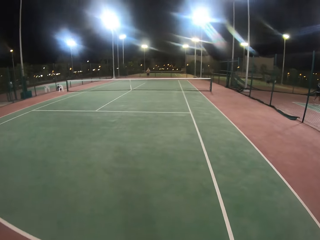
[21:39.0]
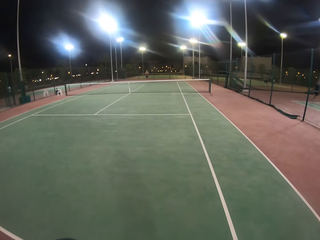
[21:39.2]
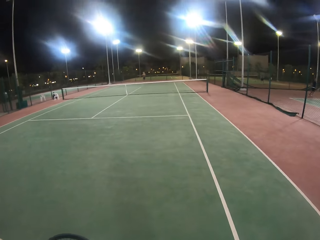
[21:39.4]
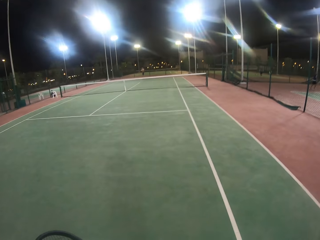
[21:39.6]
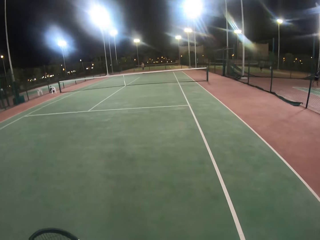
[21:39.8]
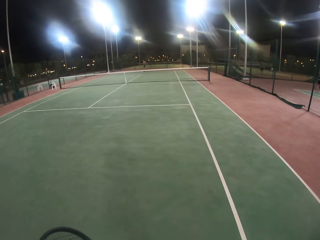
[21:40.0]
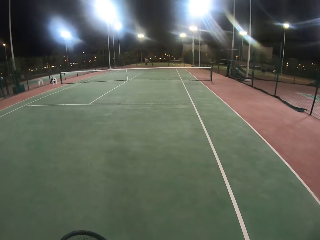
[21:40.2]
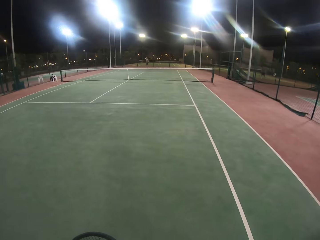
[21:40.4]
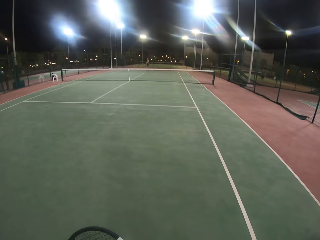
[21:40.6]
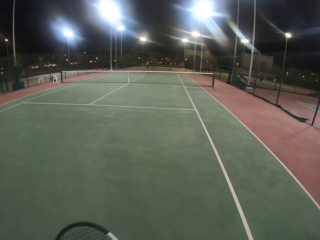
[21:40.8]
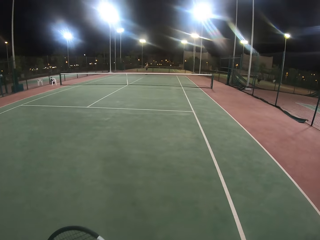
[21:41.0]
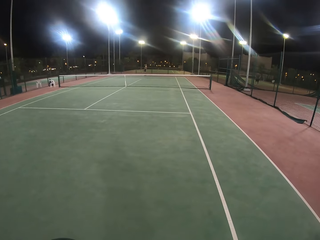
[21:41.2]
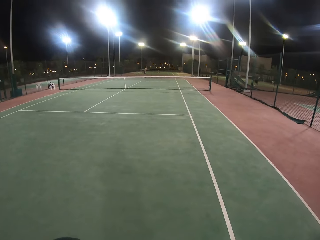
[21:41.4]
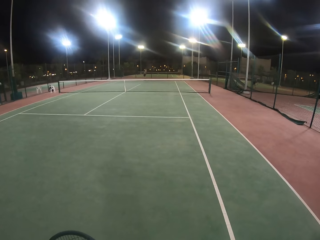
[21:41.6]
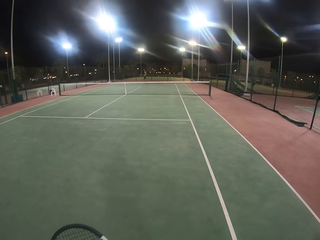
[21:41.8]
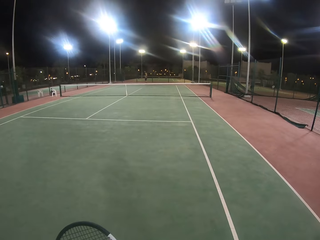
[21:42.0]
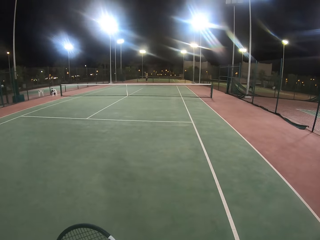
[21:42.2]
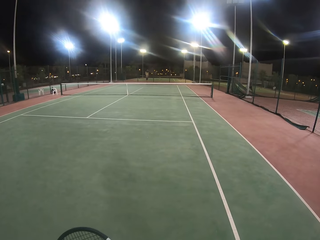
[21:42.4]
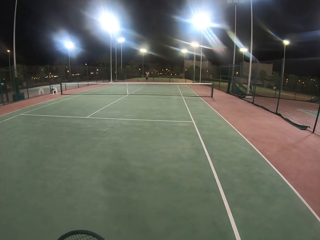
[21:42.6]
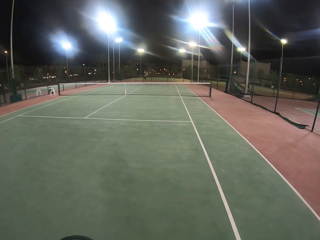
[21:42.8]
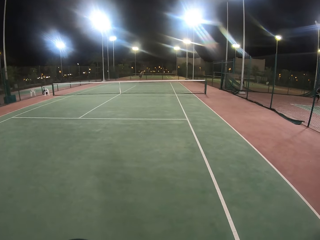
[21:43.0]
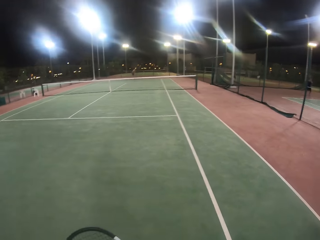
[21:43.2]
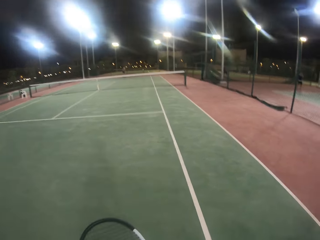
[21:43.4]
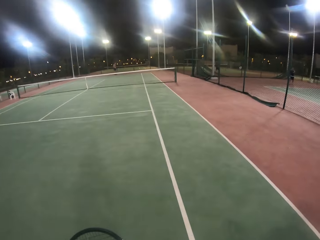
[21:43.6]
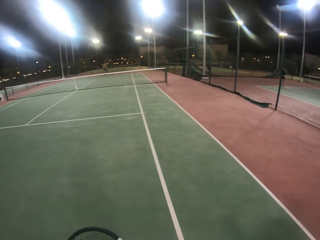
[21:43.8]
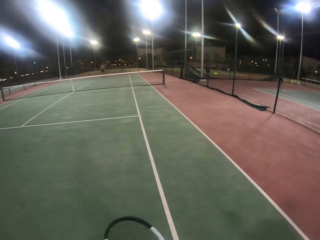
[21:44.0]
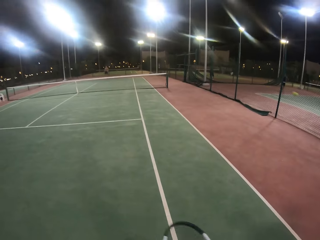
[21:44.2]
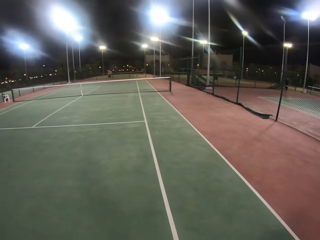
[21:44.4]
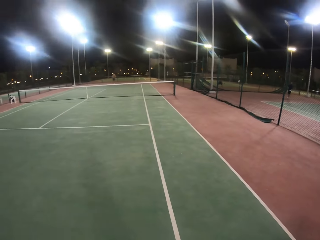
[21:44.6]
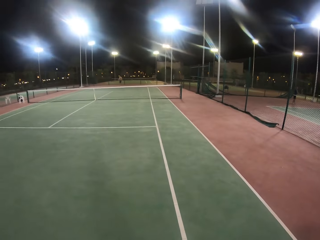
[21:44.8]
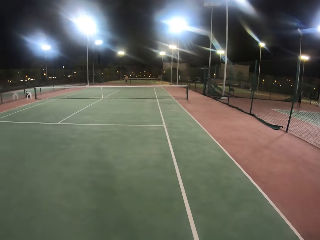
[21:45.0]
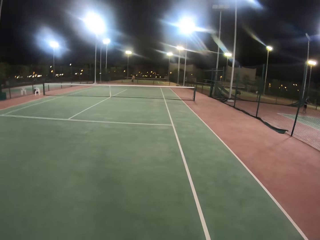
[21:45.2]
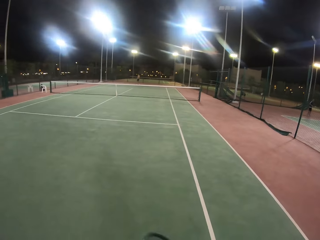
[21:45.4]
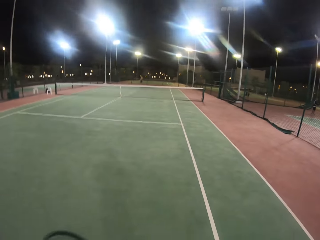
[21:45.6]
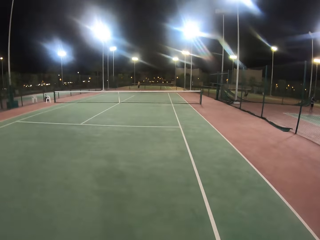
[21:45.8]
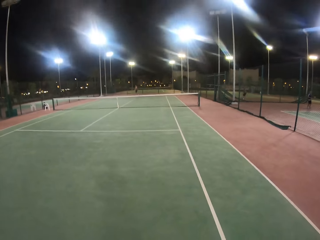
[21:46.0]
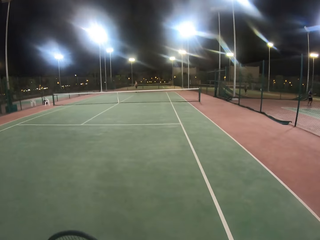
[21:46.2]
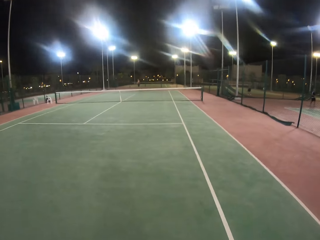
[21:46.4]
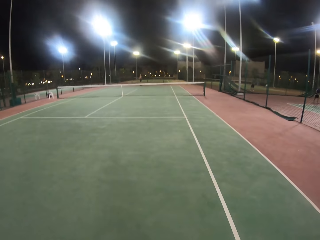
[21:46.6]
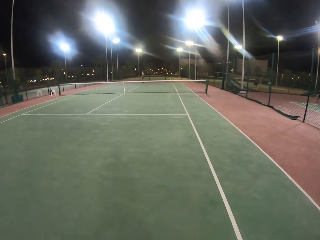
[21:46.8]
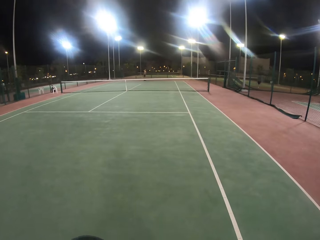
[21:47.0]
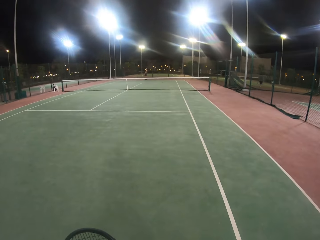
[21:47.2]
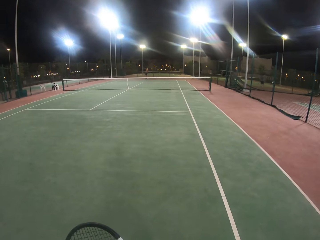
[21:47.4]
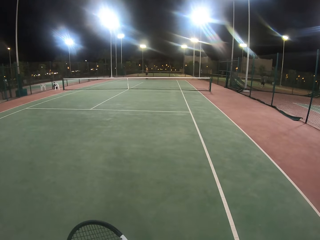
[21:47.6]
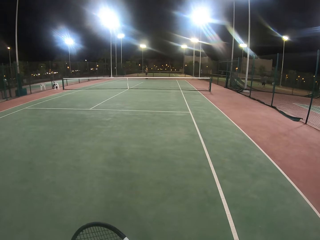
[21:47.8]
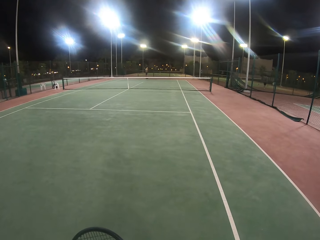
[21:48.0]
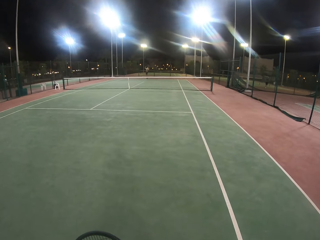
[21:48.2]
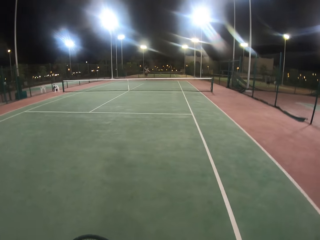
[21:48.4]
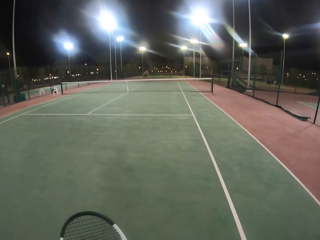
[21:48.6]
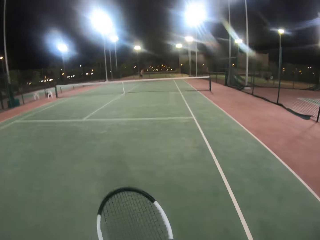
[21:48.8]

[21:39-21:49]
A man hits the ball with the badminton racket.

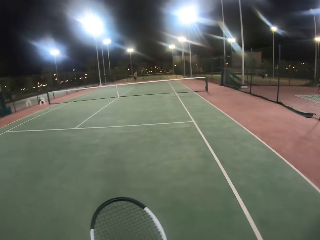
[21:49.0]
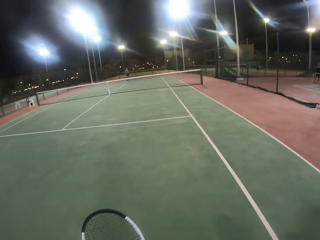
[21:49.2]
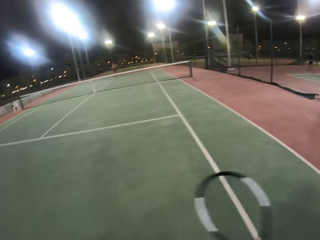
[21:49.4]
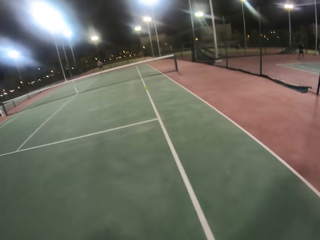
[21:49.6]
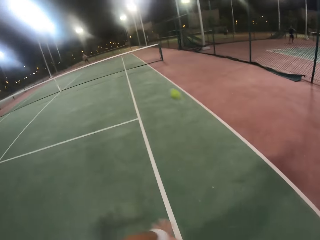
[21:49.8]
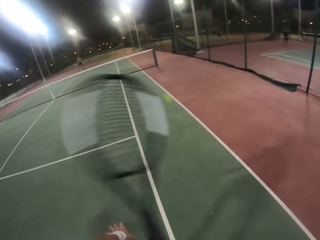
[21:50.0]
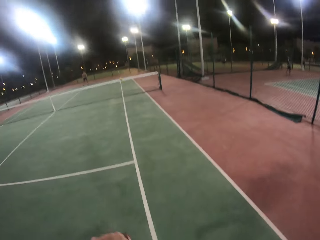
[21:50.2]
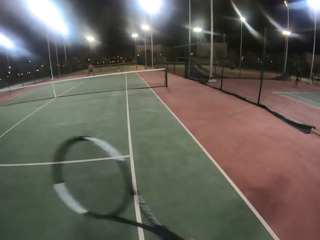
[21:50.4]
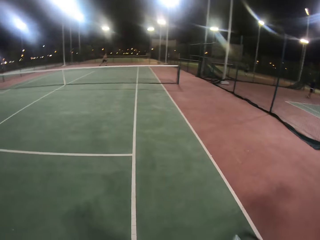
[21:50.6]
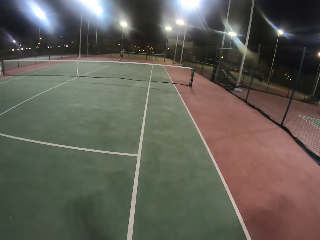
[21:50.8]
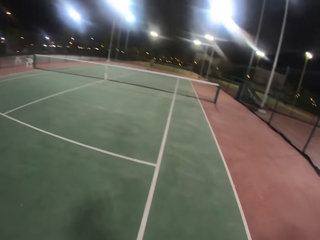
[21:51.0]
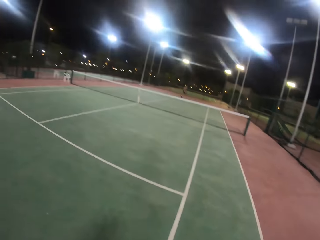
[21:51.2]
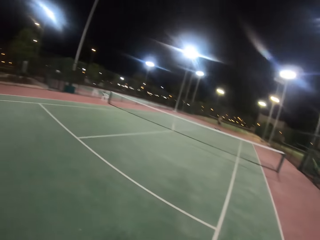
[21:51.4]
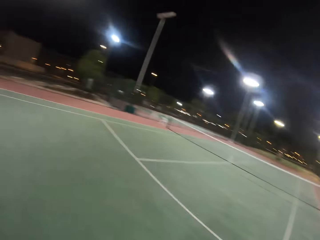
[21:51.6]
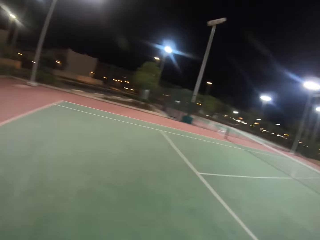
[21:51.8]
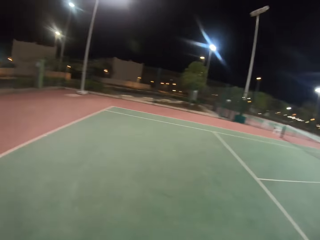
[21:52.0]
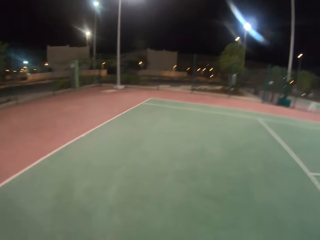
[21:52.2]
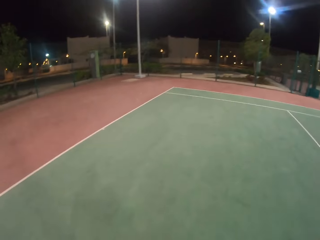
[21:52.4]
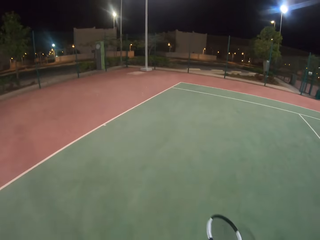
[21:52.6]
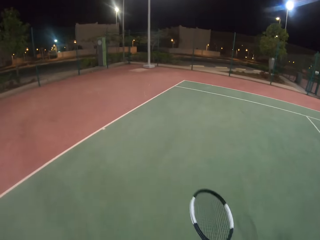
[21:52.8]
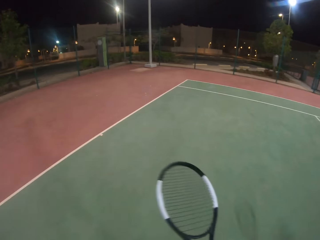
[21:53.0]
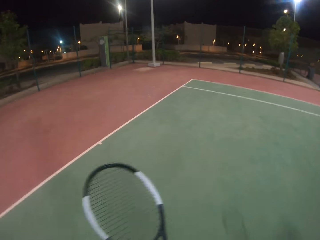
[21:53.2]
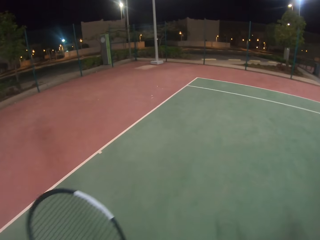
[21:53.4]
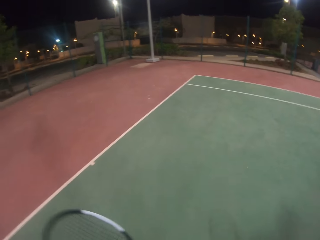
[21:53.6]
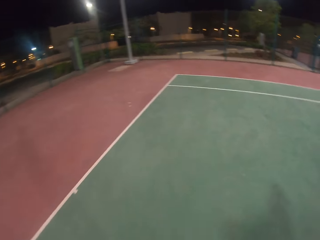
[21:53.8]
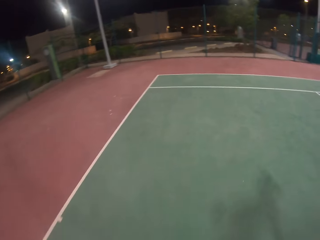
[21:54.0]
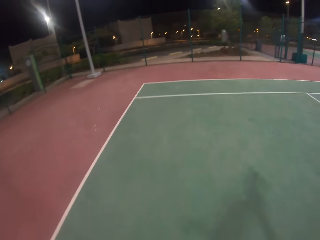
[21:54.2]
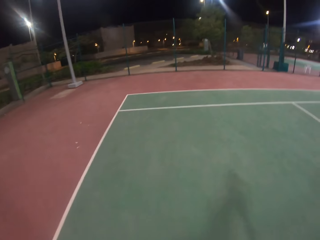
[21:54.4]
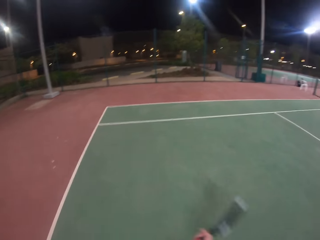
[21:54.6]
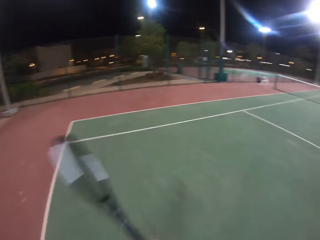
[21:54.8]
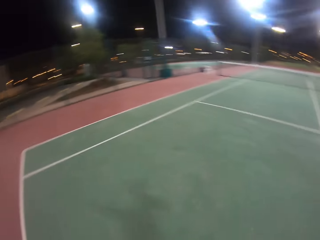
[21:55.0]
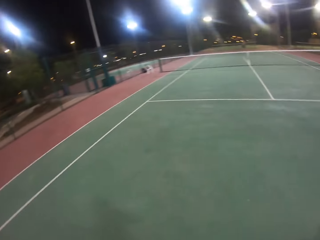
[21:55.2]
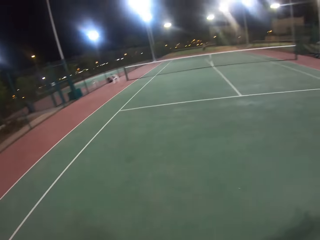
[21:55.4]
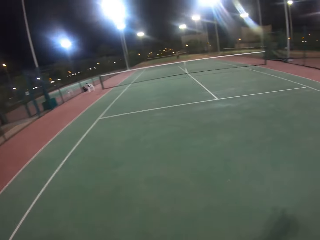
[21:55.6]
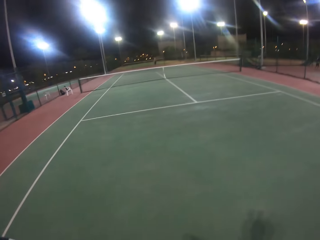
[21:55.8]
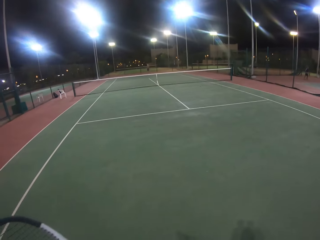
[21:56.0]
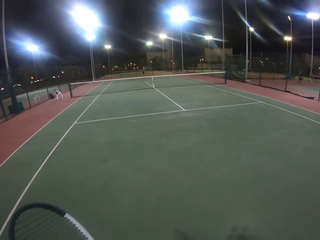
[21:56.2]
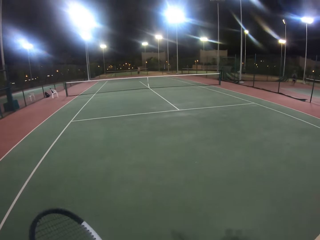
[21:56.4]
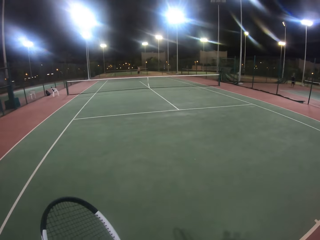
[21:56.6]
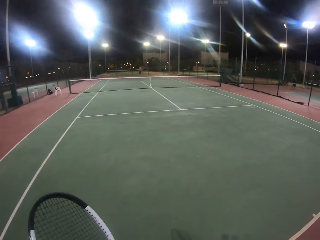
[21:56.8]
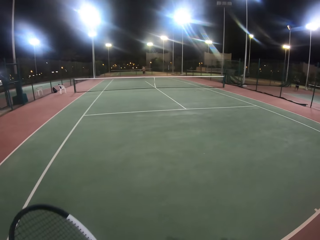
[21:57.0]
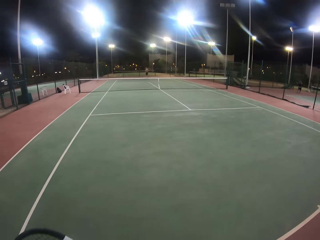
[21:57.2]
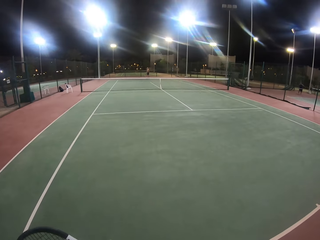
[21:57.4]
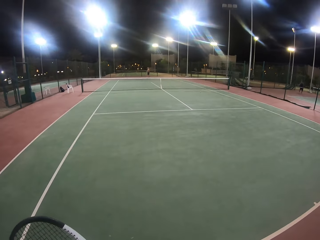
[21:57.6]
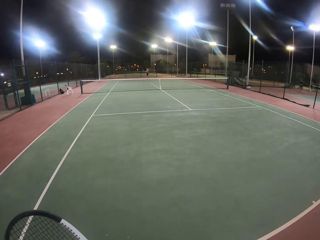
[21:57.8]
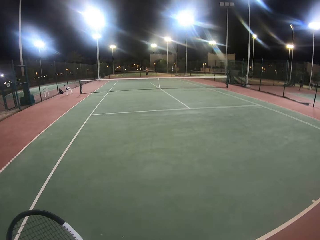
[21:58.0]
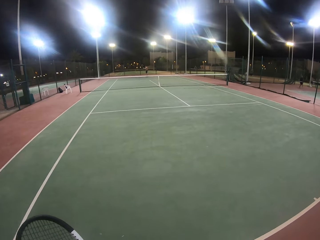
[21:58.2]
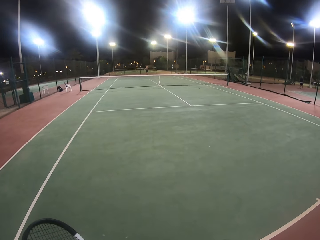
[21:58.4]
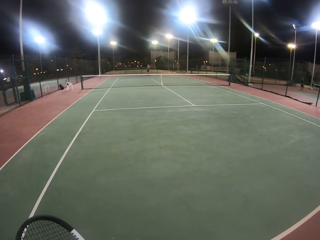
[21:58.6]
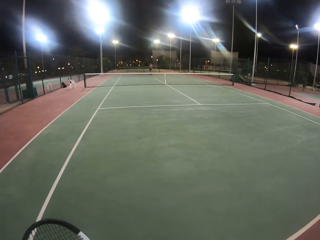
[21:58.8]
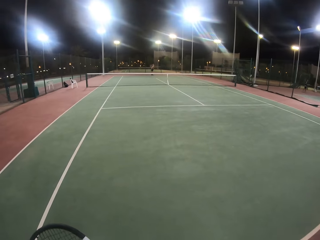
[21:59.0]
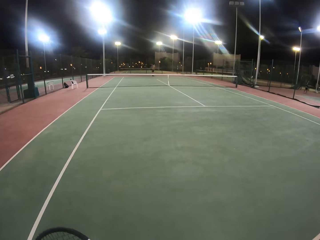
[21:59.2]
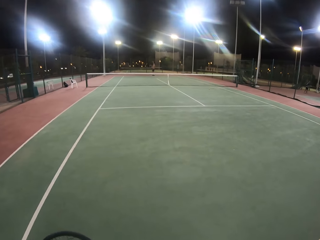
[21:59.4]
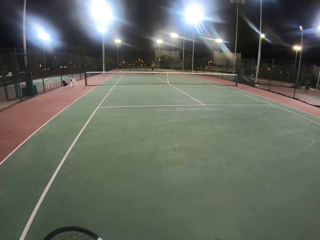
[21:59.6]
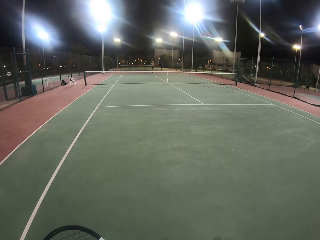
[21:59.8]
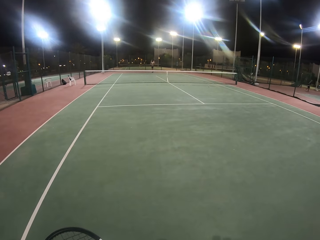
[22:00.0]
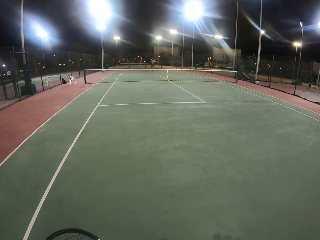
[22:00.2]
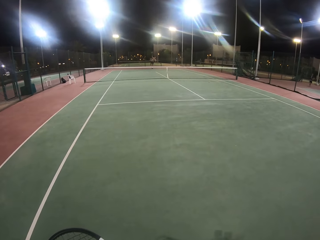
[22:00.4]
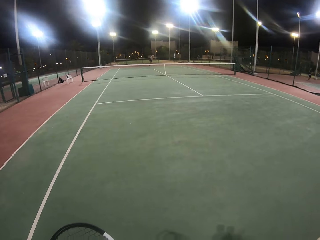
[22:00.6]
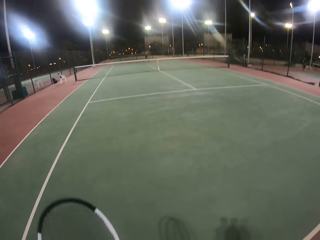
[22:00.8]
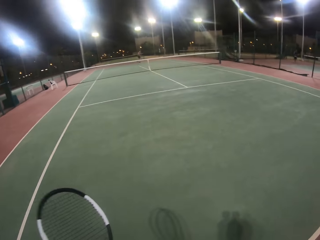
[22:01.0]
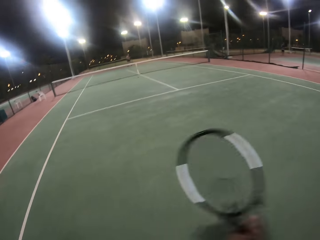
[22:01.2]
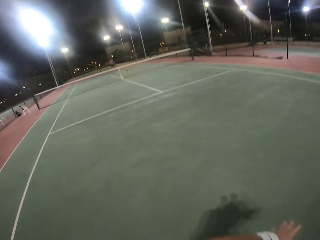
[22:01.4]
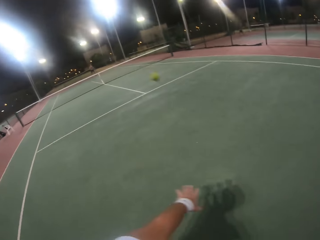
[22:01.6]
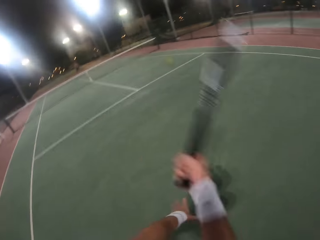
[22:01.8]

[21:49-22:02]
The camera wearer walks in the badminton court. They hit the ball with the badminton racket. They look around the badminton court. A man hits the ball with the badminton racket.
